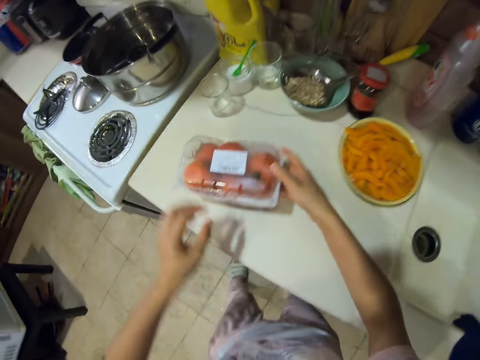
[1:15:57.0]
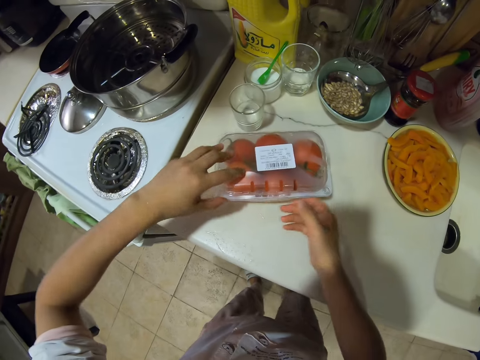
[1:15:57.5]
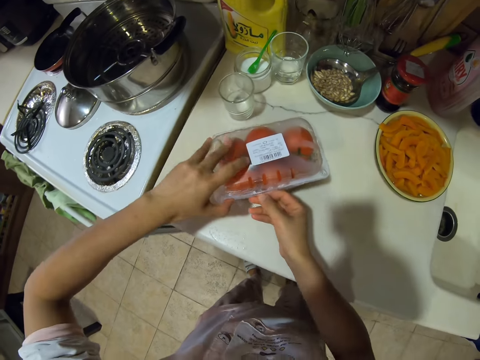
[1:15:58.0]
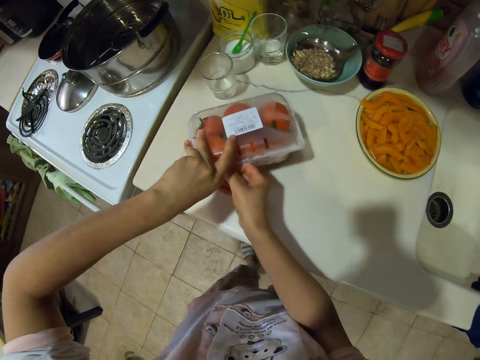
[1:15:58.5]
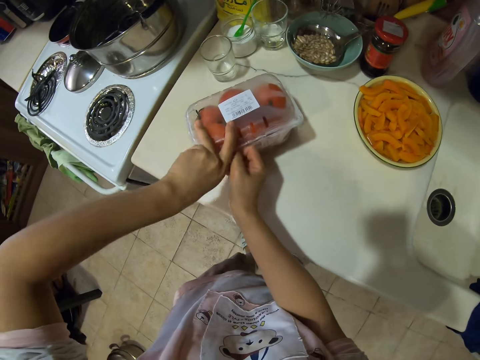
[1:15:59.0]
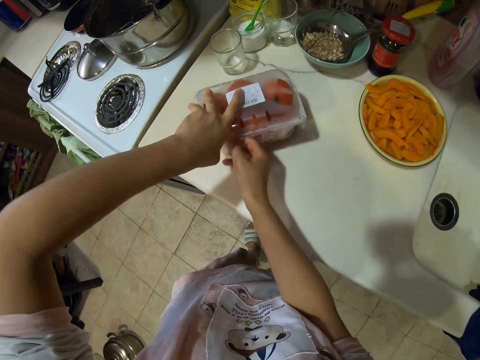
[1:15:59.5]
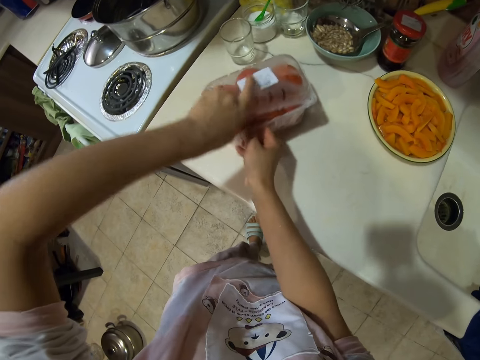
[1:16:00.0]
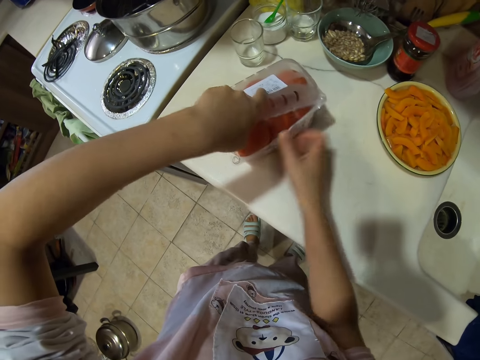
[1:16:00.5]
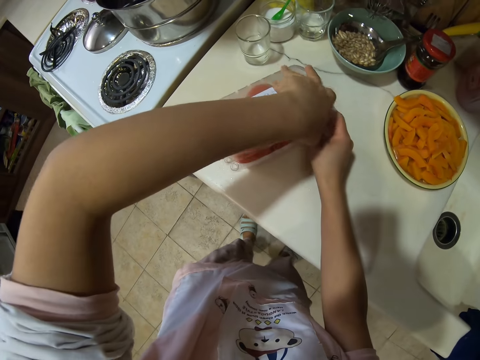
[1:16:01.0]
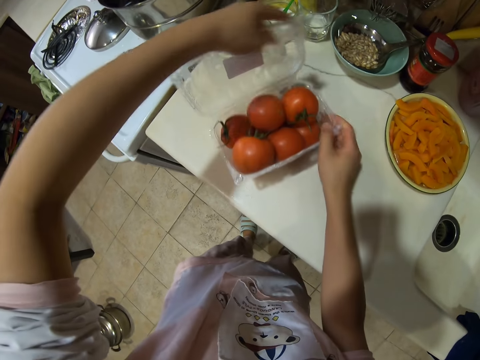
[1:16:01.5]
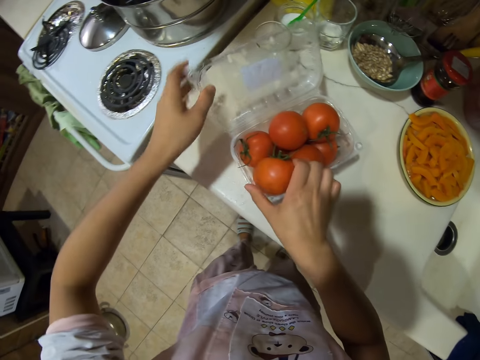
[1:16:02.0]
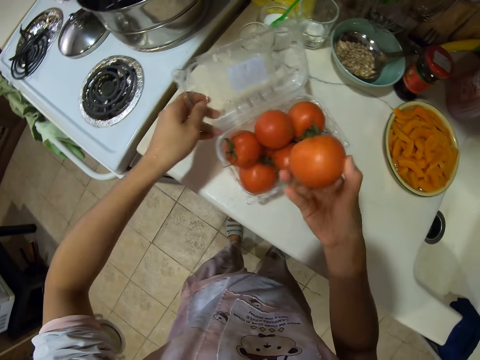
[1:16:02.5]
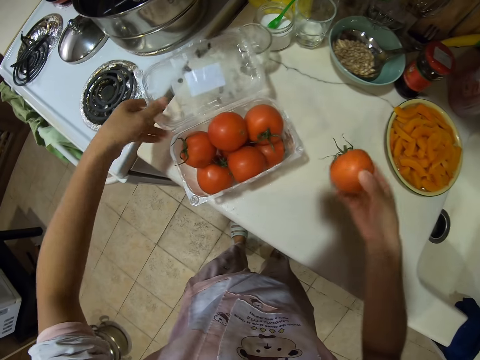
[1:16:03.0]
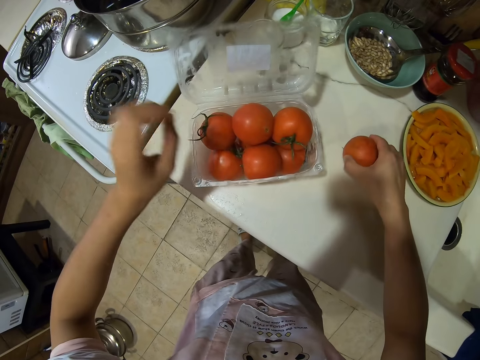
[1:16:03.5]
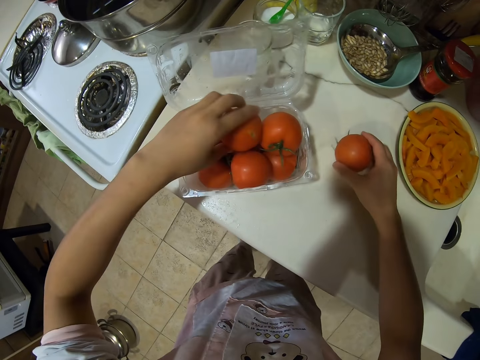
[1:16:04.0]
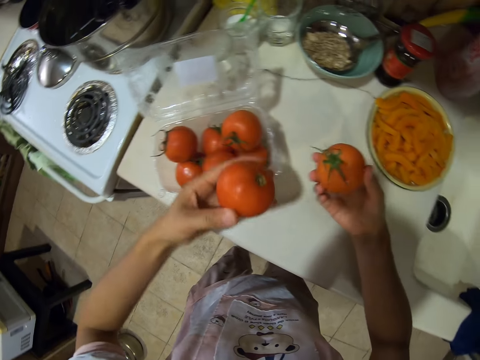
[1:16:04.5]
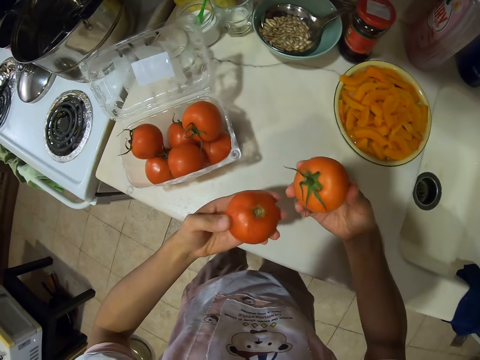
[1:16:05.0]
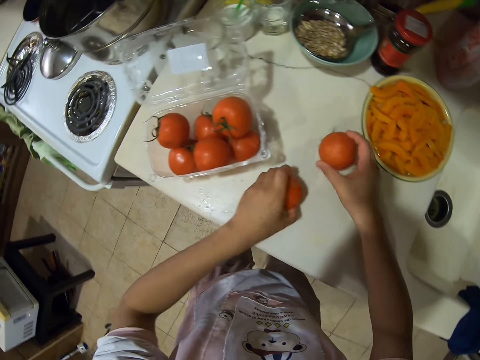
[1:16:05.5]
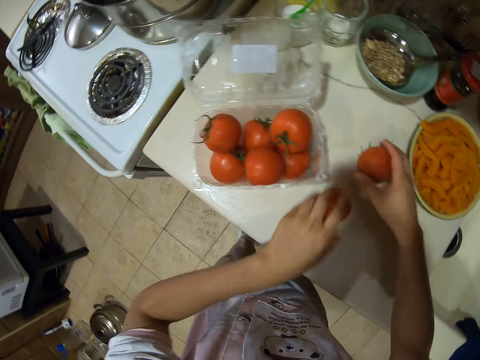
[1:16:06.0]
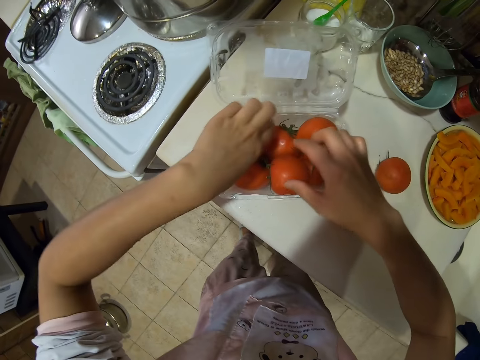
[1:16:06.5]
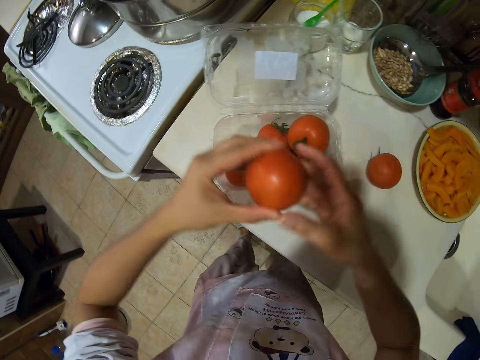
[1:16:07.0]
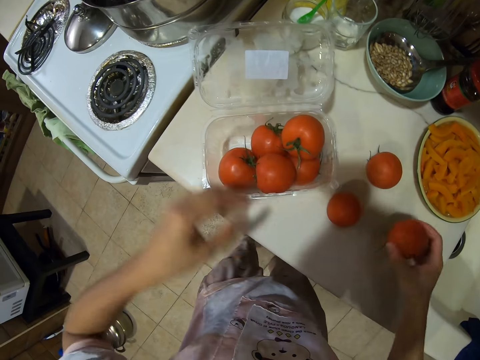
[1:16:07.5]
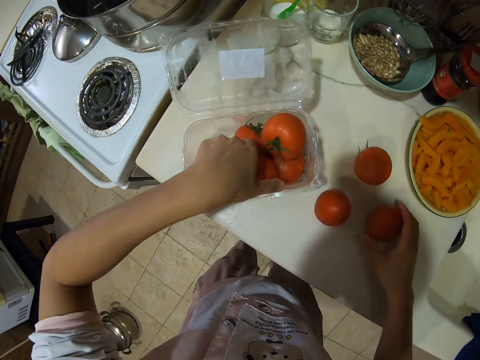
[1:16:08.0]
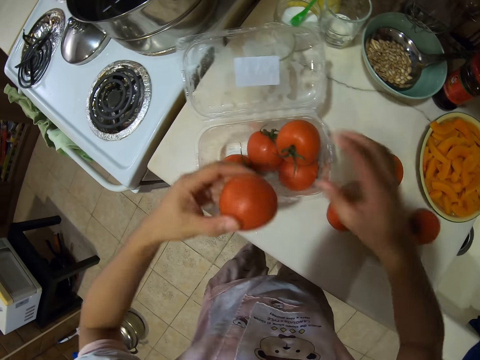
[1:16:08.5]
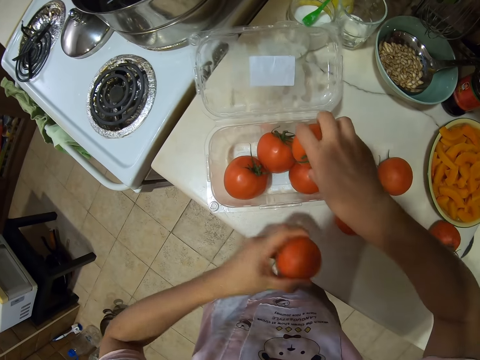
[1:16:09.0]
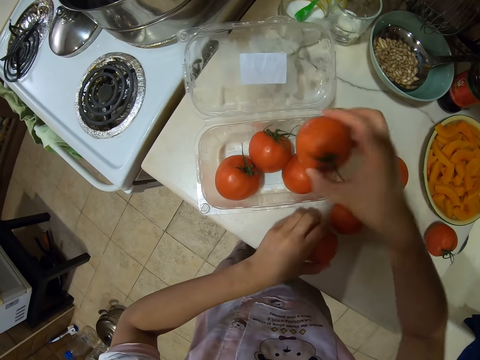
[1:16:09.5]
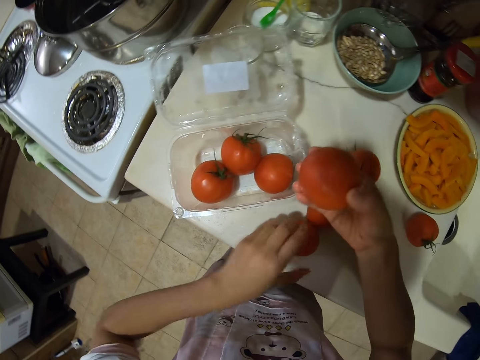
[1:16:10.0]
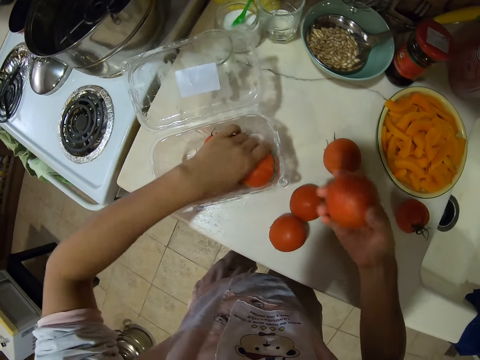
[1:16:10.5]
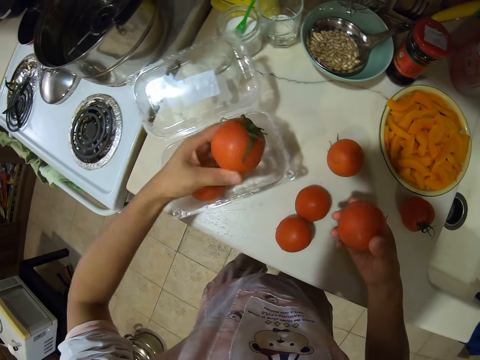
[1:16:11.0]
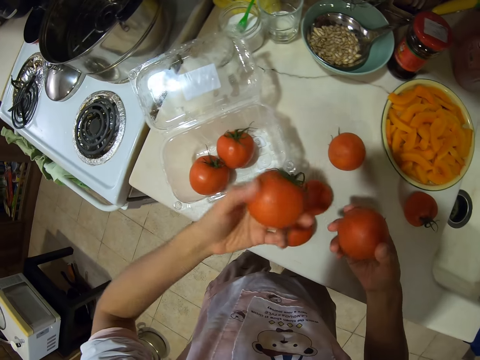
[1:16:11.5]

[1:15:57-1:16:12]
The camera wearer places the tray on the kitchen counter. They open the tray. They pick up the tomatoes one by one. They place the tomatoes on the kitchen counter.

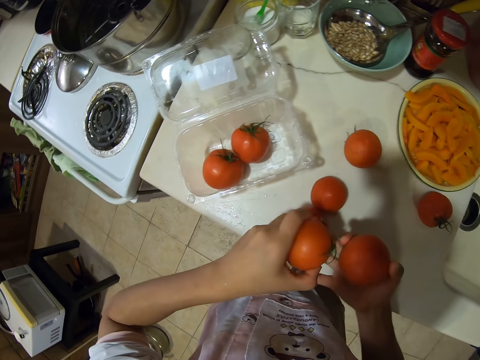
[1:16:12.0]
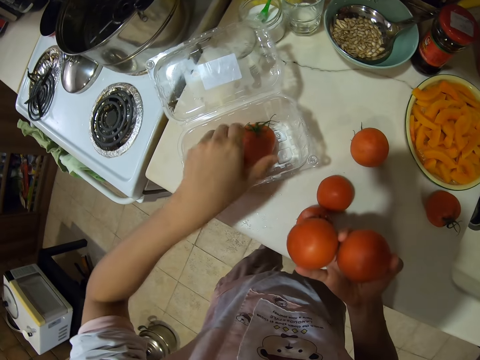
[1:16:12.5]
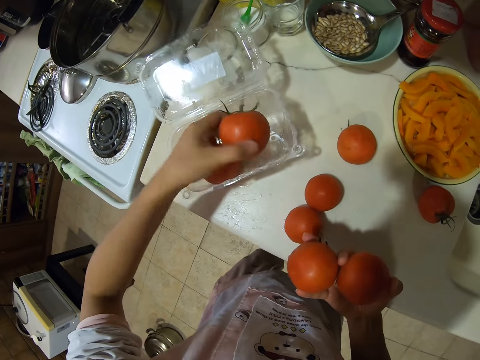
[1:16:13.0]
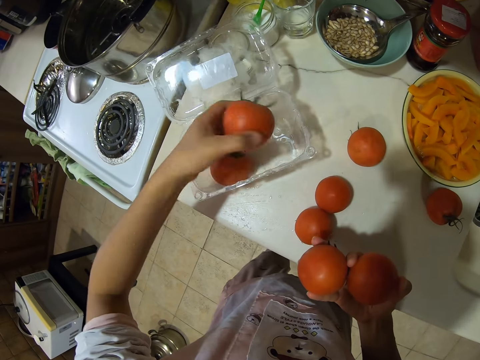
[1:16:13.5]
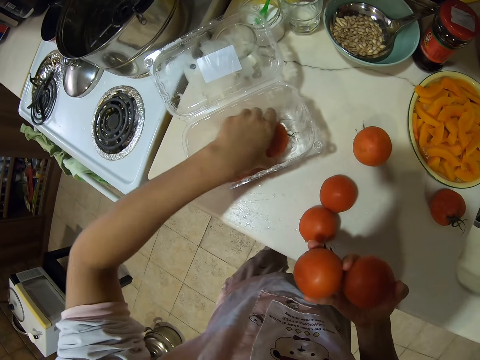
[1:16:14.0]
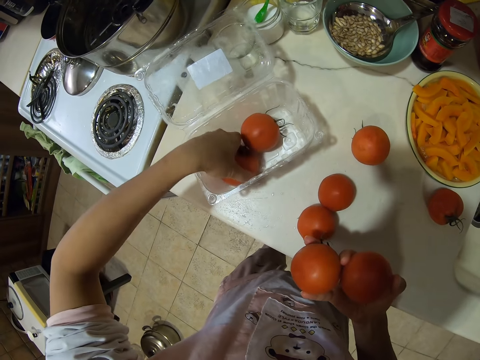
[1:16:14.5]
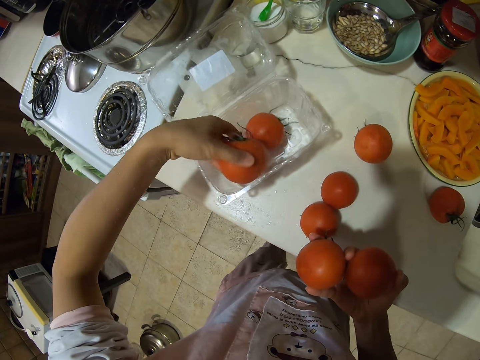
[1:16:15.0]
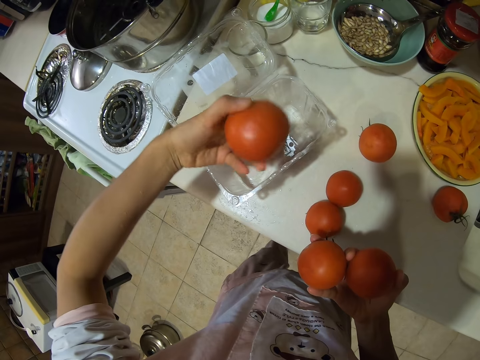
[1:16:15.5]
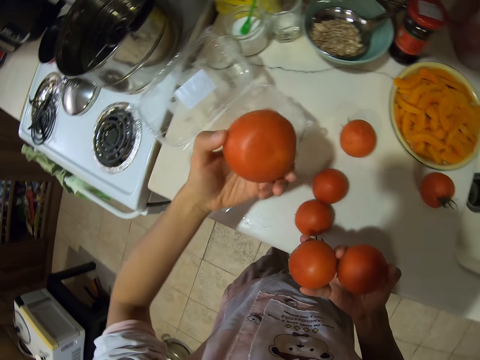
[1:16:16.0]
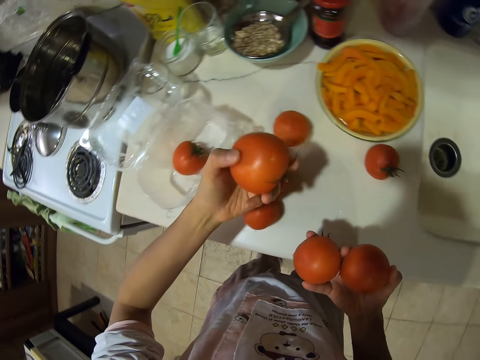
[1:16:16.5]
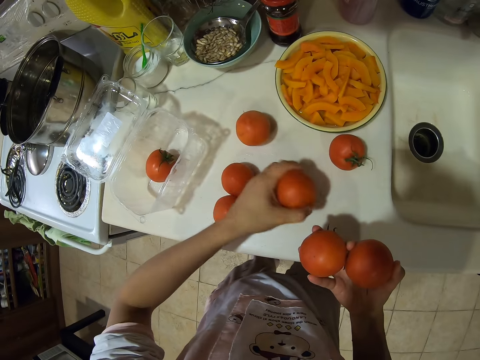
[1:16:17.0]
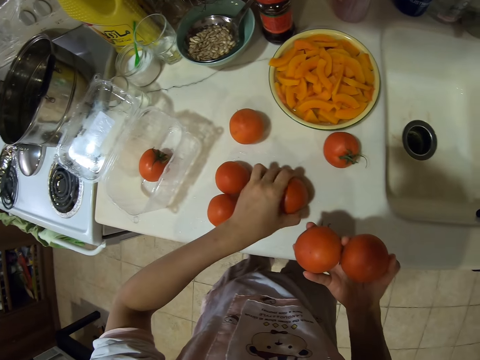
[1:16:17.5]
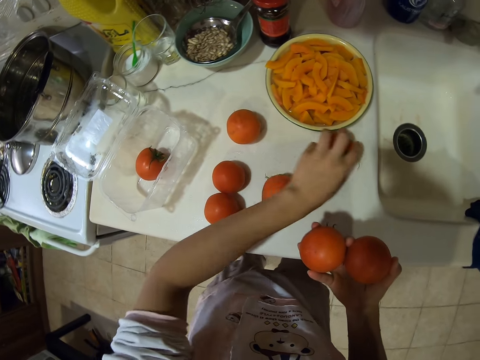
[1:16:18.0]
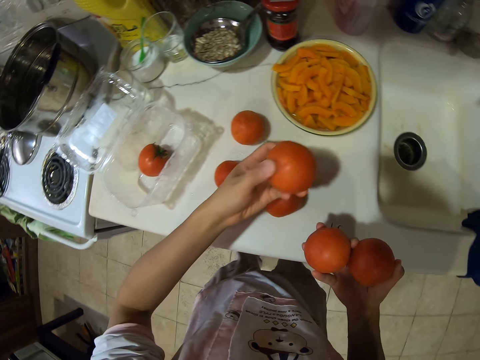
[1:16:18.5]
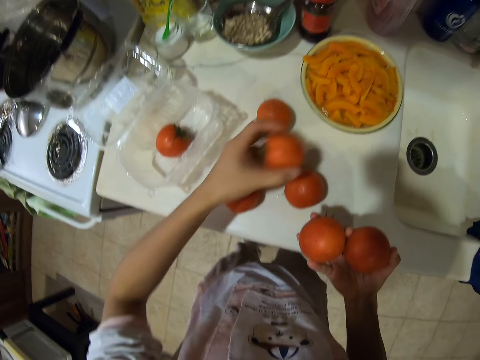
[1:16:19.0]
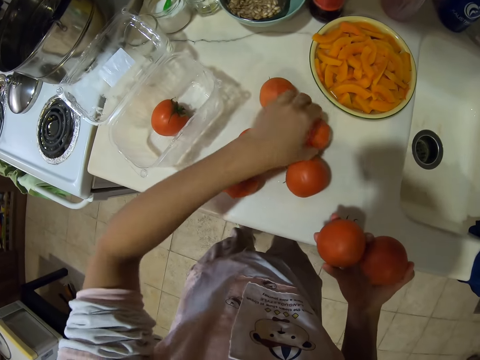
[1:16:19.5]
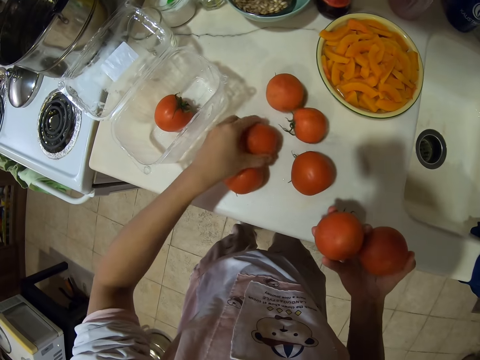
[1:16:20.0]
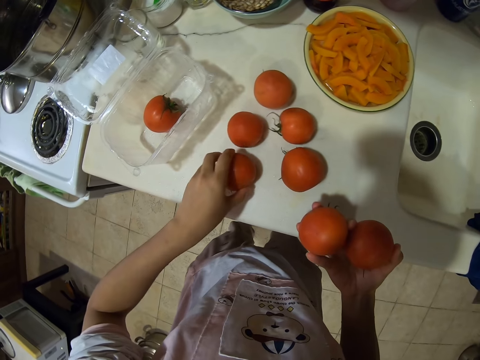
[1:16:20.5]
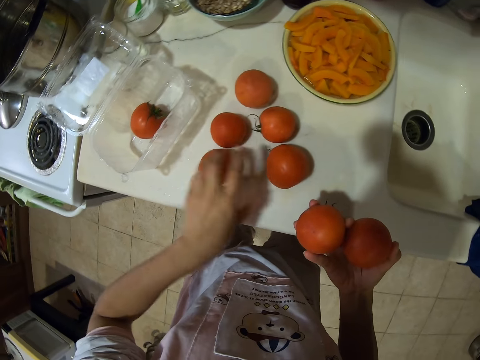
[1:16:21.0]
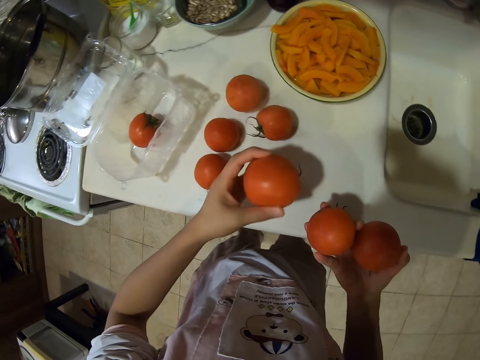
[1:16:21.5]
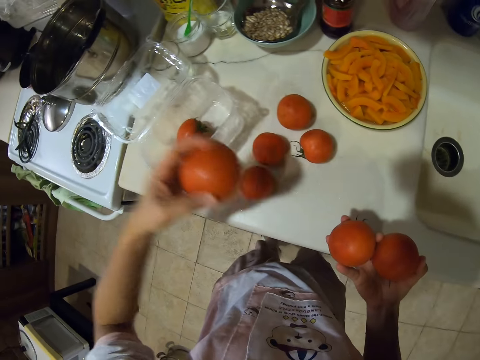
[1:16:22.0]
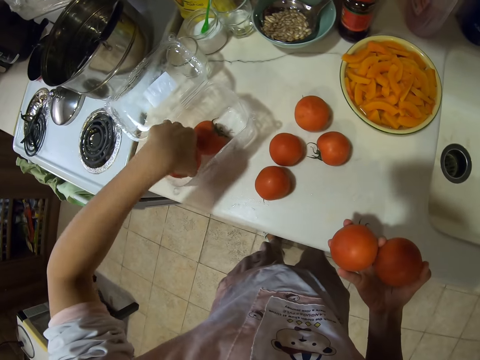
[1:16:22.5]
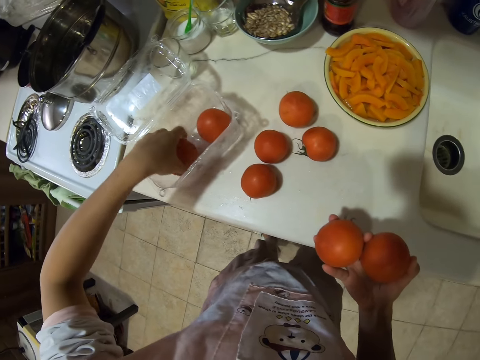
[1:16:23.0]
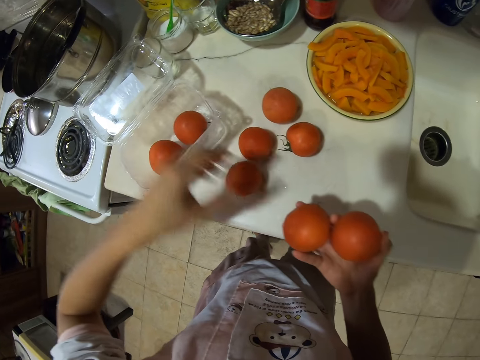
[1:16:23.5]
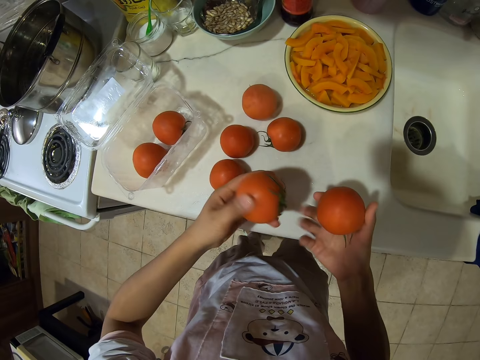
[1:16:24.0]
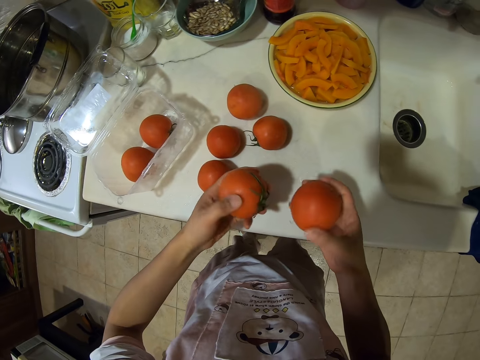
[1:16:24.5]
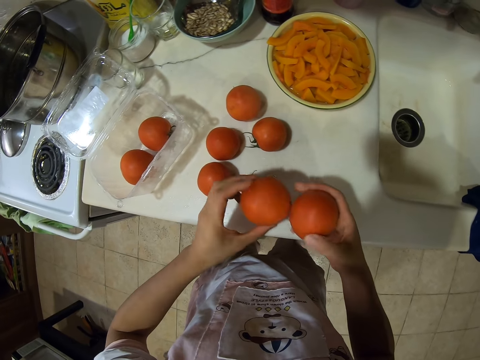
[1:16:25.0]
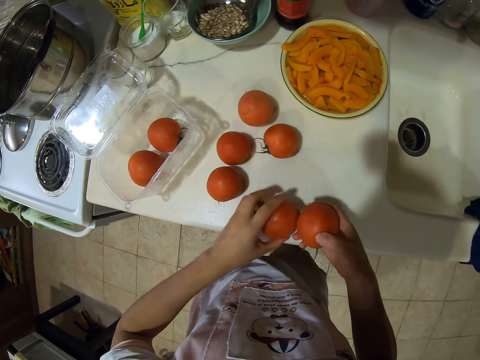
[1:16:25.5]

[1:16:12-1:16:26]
The camera wearer returns the tomatoes in the tray.
